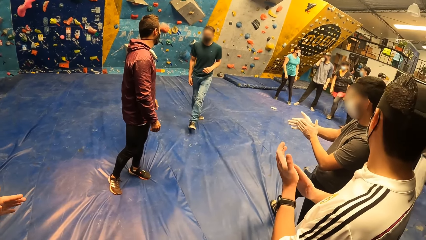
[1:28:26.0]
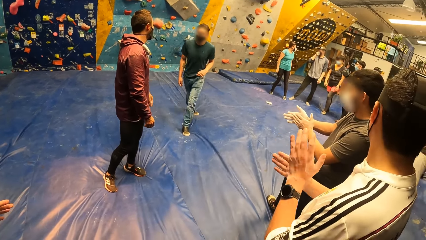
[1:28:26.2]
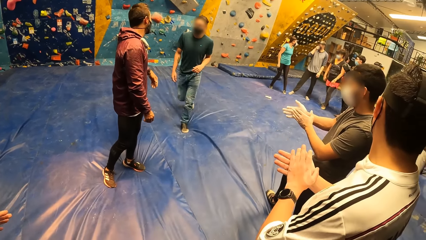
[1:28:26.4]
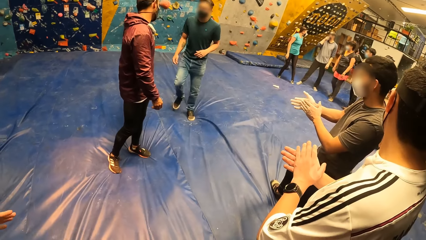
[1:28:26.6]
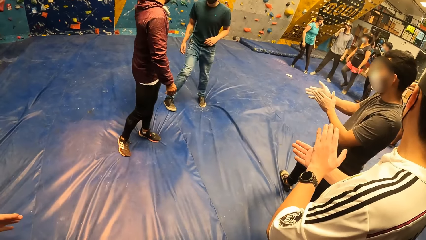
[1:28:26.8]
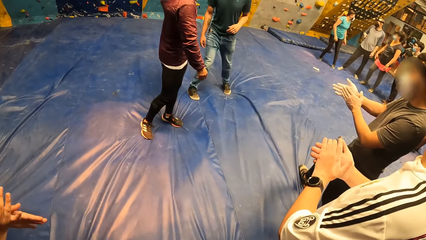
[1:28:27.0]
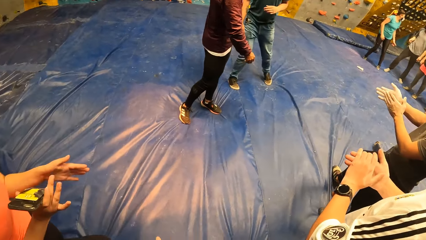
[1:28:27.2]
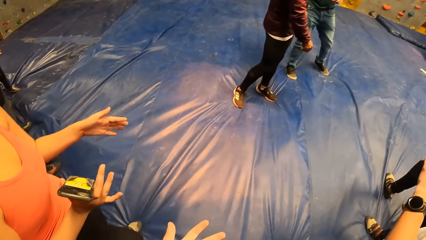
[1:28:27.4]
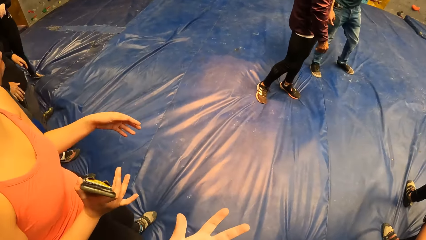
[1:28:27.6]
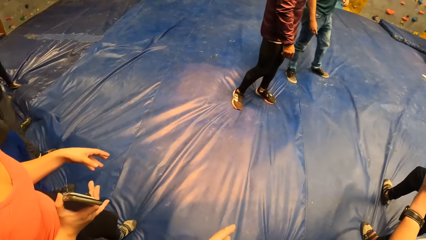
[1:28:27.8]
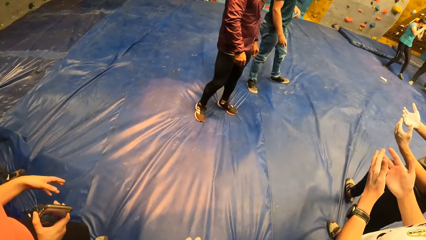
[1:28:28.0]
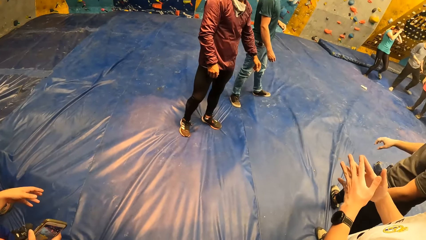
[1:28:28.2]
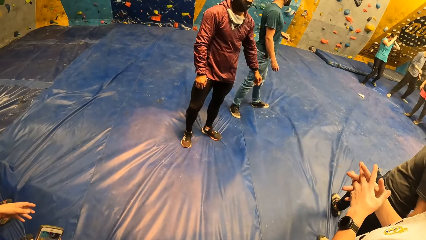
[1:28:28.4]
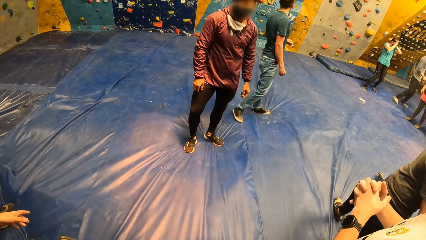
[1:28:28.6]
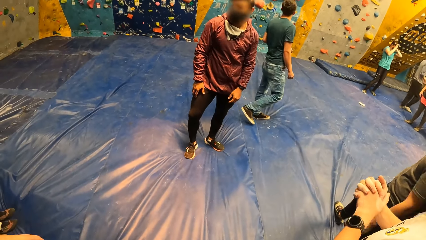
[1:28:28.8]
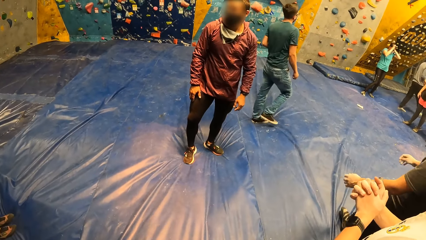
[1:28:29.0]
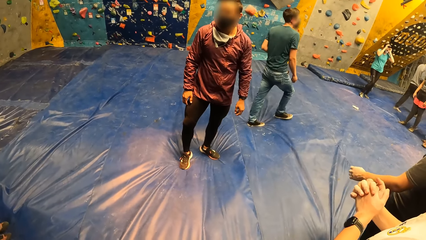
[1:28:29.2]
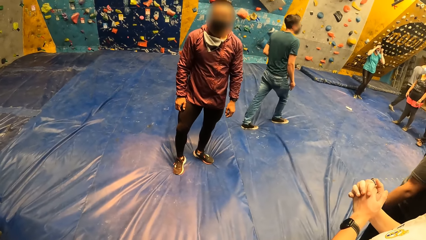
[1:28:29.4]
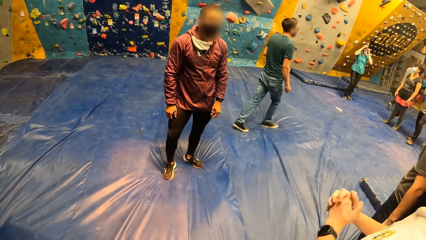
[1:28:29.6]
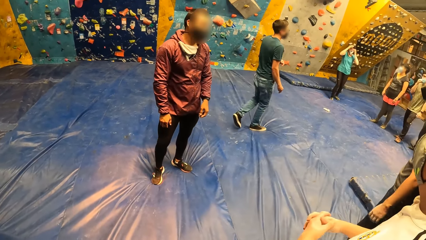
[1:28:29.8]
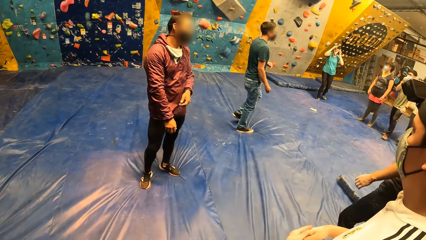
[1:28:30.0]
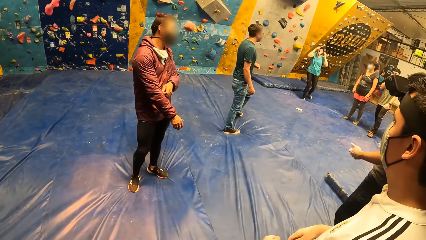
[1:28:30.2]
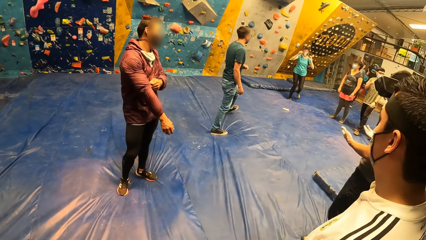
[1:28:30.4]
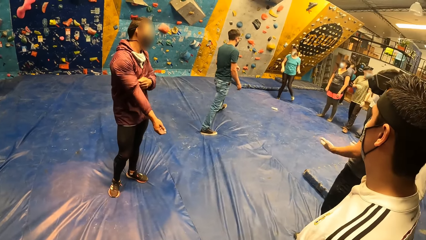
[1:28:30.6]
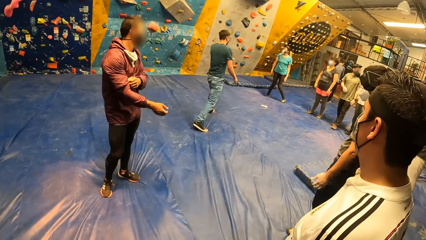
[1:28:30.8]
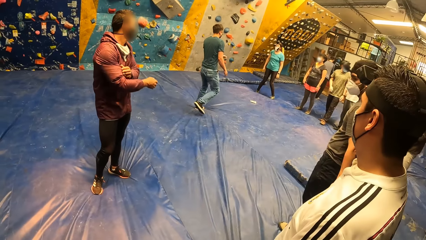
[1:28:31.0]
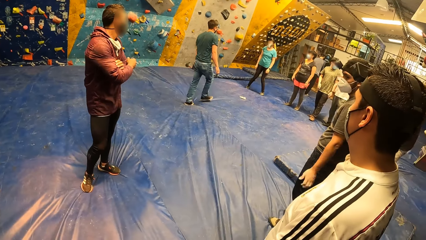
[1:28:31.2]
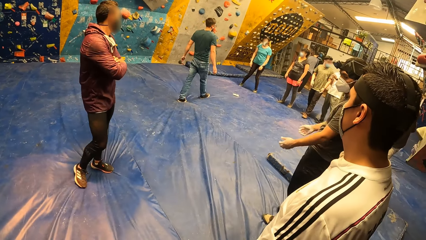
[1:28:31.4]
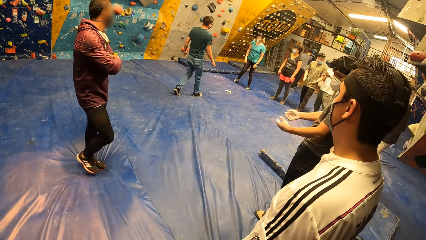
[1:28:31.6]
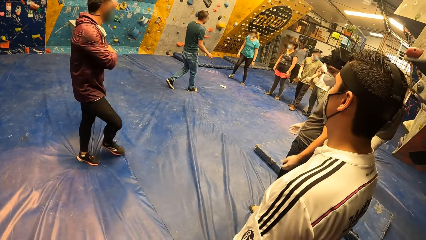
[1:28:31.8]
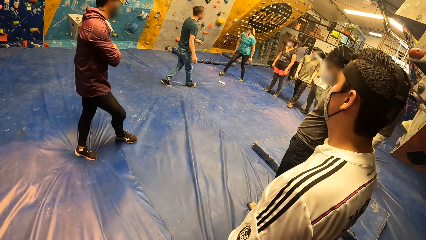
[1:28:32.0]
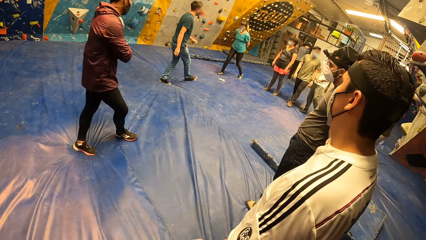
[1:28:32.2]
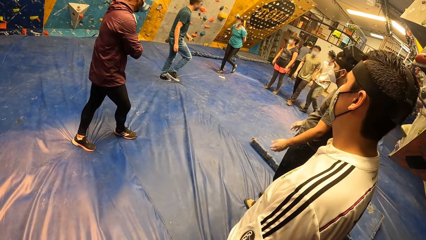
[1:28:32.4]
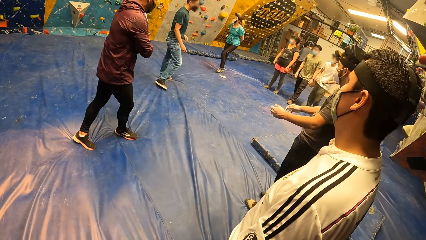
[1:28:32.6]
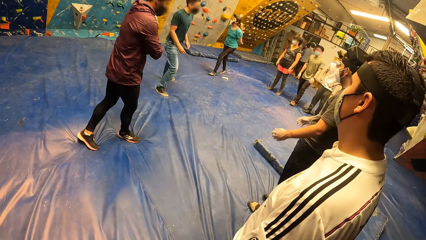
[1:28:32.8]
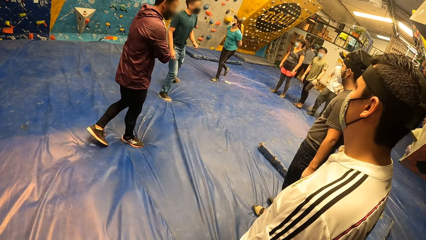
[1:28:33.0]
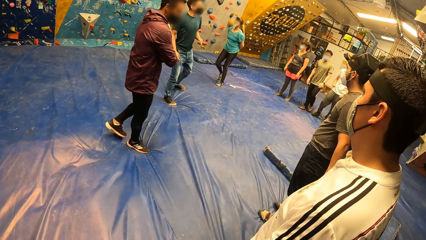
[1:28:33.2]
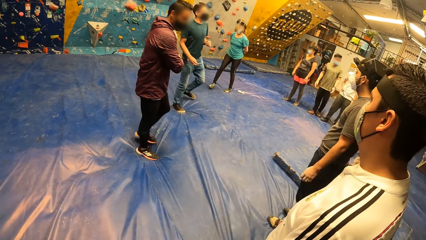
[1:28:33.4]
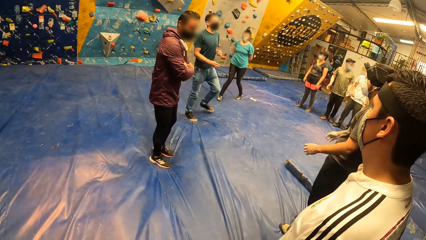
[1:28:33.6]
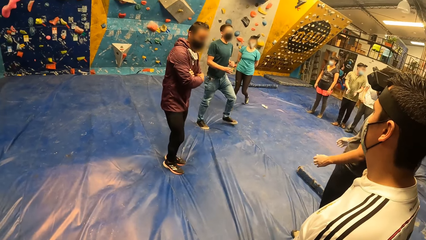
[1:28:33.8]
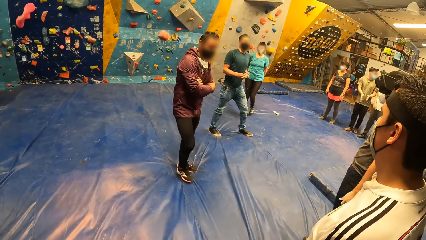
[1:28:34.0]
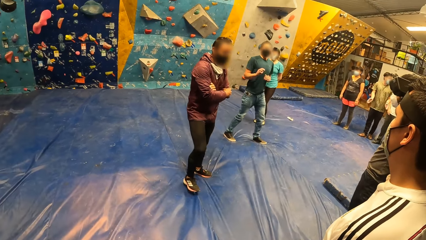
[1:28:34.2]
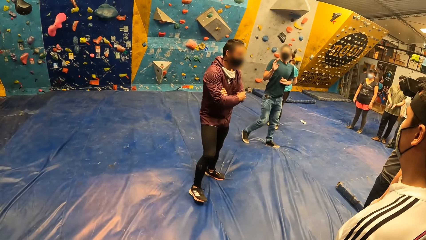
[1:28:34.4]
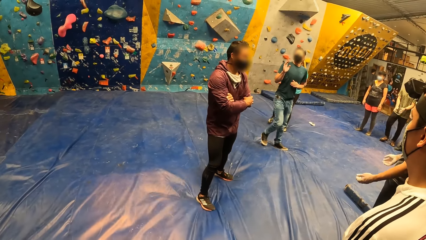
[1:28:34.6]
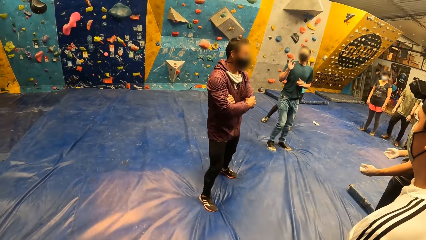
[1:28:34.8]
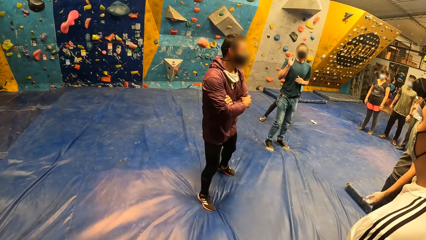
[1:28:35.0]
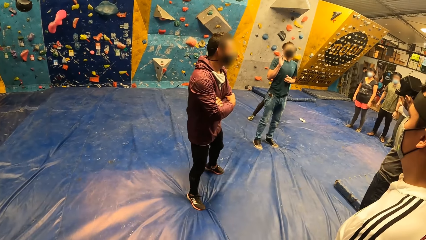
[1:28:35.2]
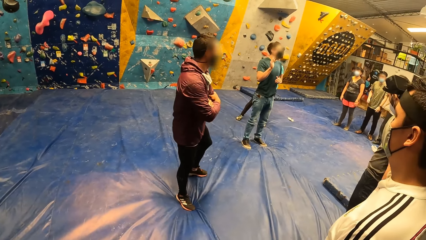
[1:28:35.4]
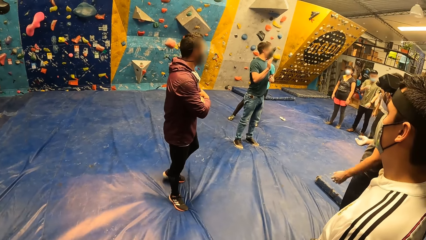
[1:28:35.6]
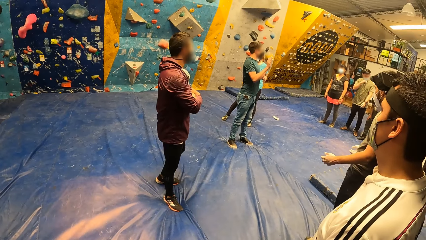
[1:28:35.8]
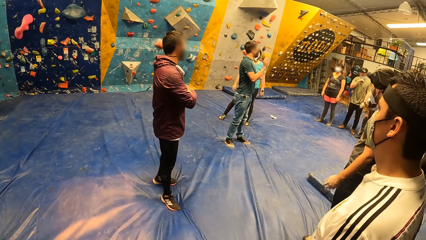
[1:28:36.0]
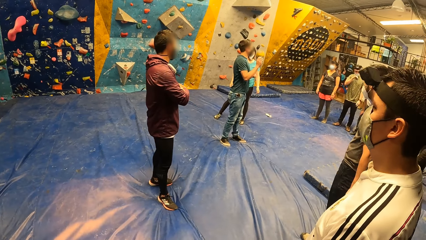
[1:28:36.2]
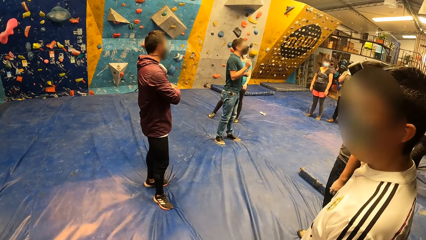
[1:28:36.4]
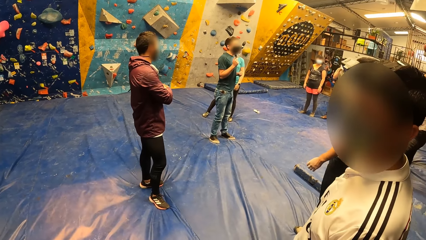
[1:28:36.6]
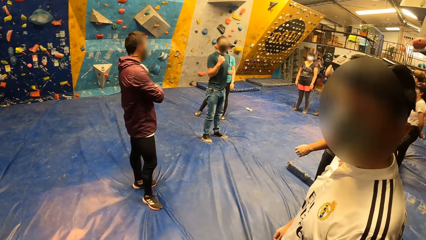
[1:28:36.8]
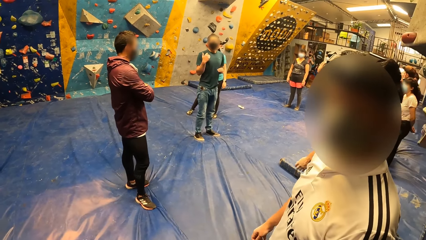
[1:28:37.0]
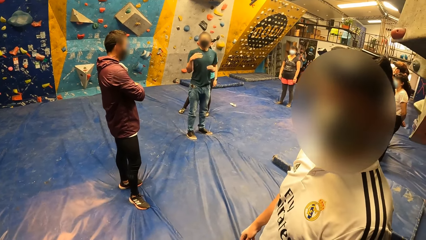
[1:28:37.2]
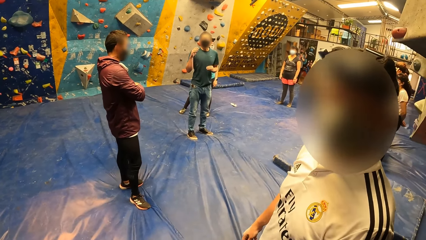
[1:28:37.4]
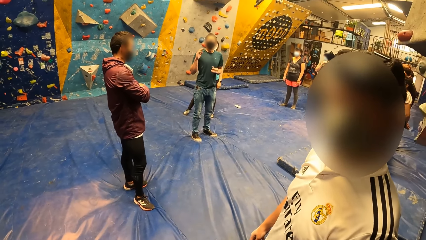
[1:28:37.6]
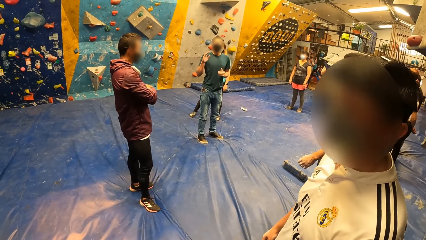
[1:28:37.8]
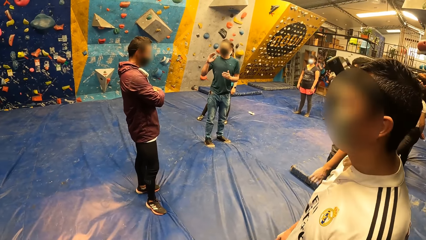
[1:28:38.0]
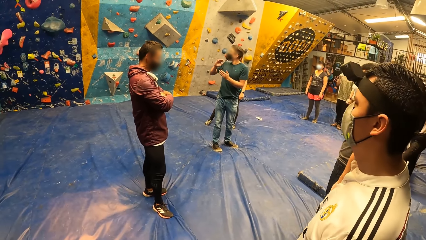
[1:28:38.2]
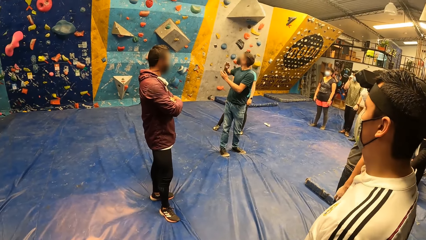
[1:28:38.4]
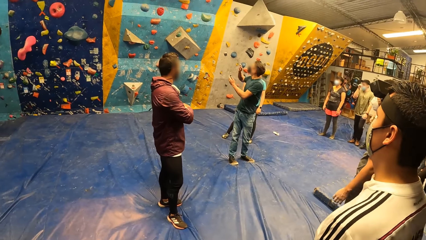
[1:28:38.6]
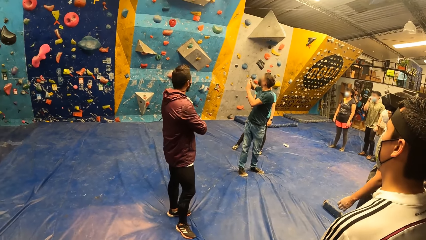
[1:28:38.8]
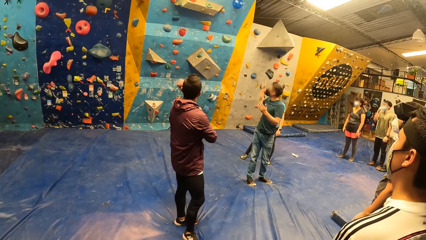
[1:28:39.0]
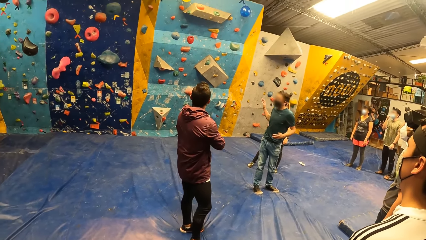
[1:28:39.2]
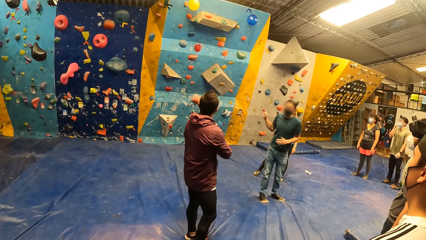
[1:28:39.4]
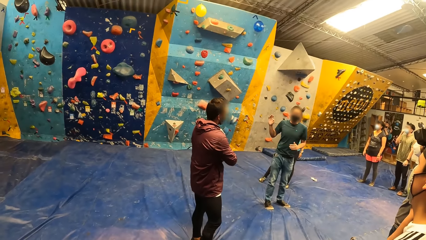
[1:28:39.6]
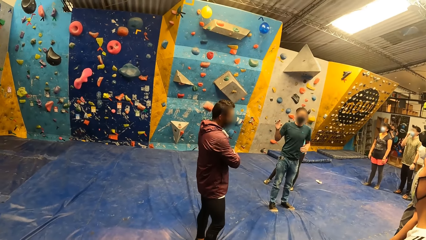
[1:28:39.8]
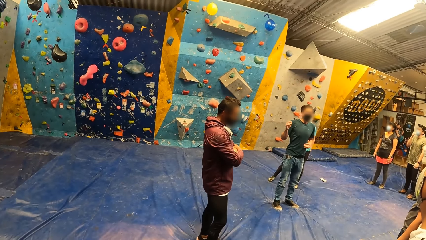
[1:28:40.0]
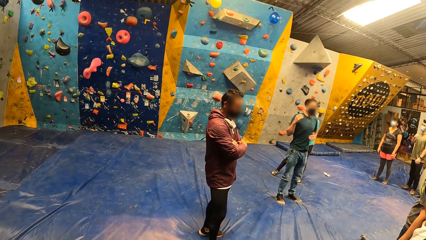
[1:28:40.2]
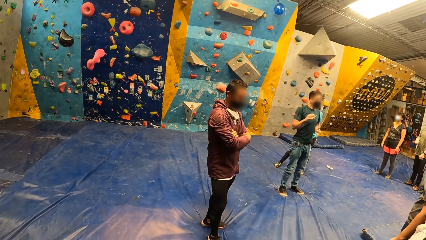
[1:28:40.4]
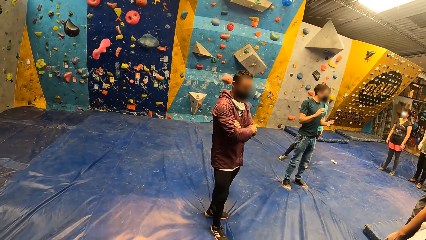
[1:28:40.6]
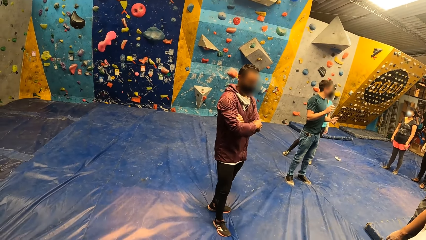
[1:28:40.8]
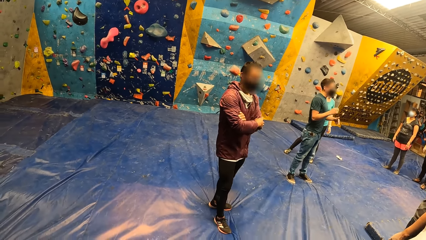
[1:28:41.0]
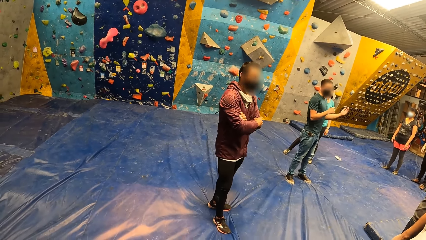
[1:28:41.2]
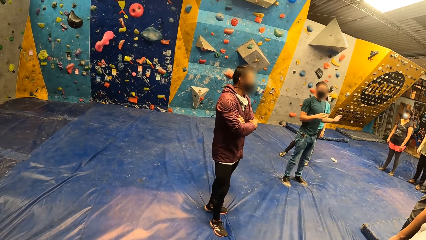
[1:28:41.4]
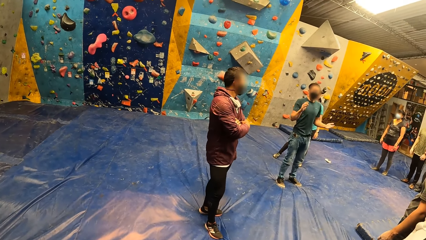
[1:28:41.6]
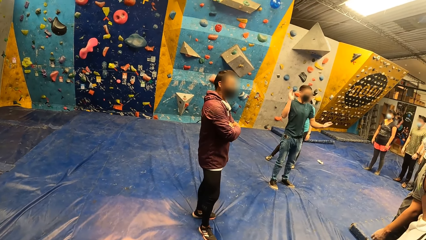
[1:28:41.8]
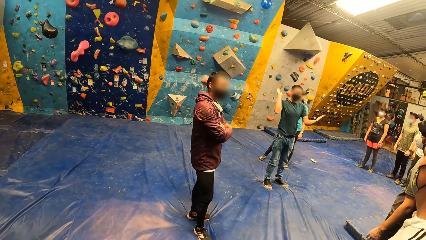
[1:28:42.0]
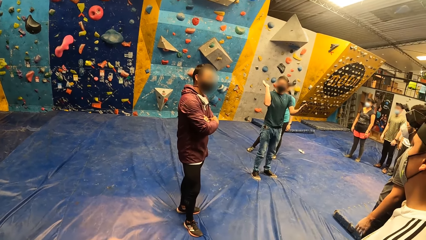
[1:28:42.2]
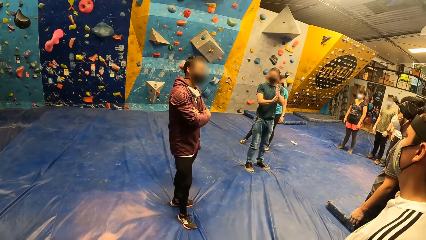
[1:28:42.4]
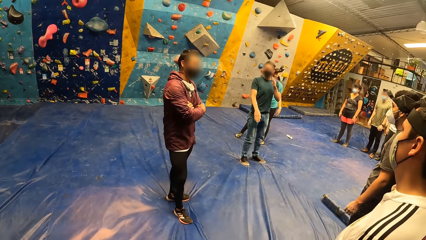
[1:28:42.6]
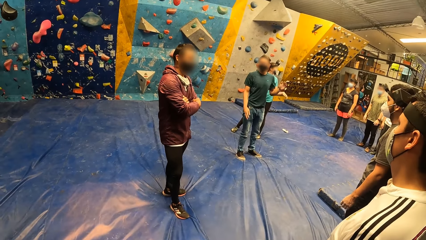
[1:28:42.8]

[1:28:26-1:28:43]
The man claps both hands. The instructor addresses the camera wearer and others.
